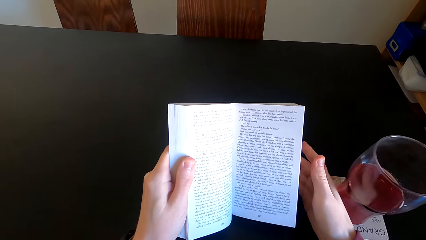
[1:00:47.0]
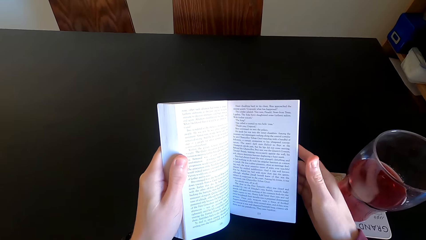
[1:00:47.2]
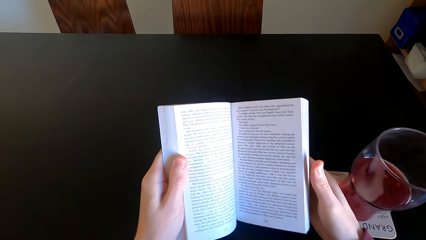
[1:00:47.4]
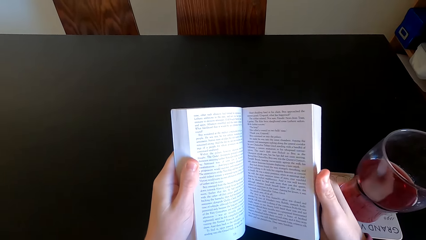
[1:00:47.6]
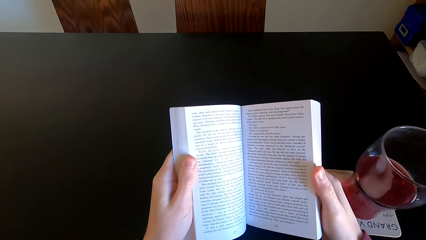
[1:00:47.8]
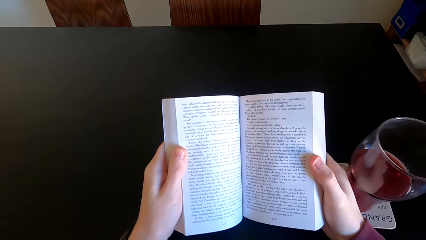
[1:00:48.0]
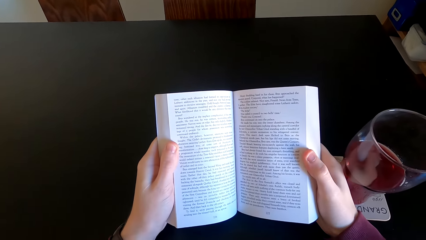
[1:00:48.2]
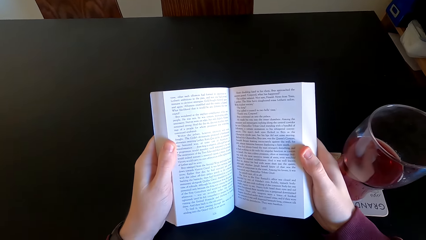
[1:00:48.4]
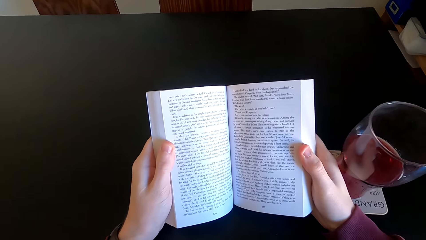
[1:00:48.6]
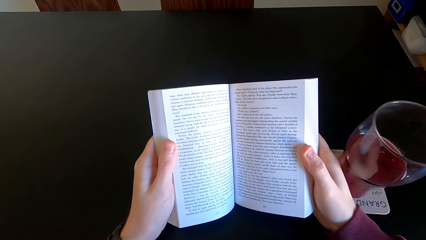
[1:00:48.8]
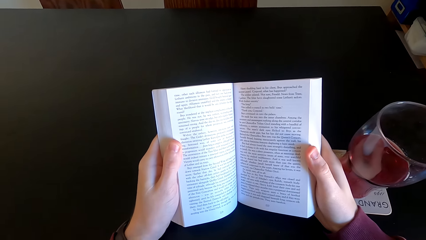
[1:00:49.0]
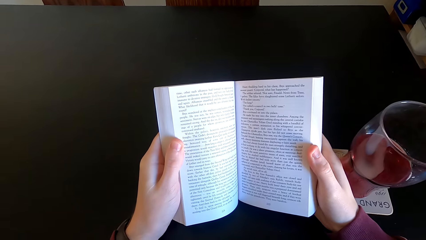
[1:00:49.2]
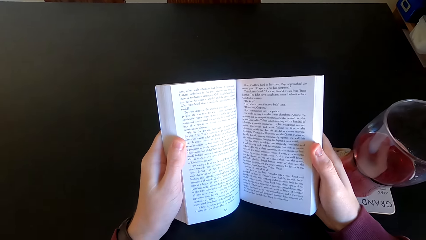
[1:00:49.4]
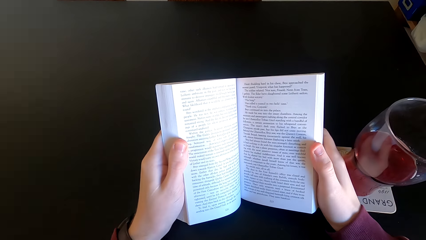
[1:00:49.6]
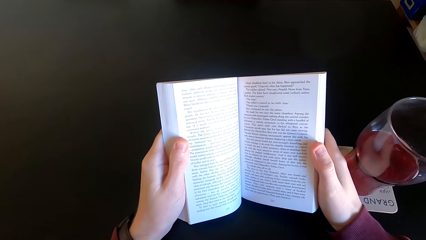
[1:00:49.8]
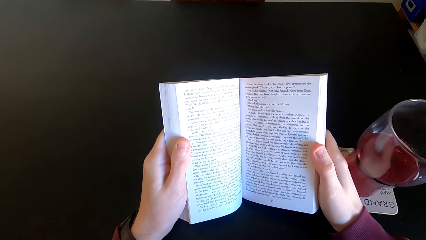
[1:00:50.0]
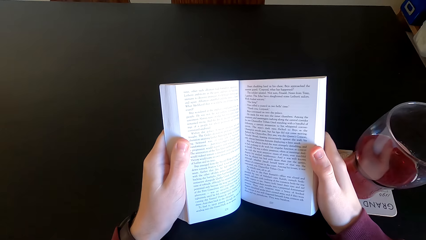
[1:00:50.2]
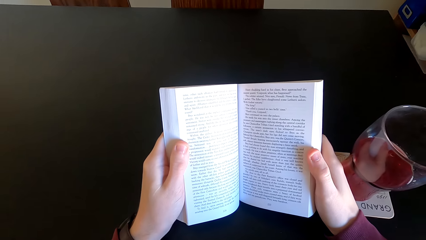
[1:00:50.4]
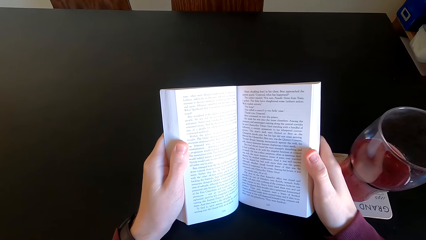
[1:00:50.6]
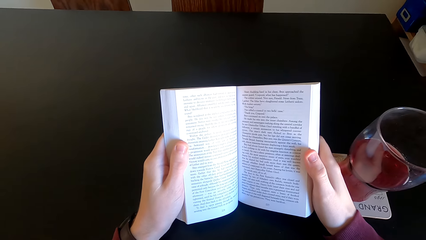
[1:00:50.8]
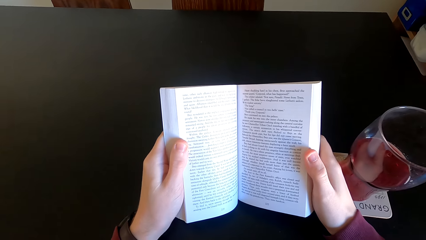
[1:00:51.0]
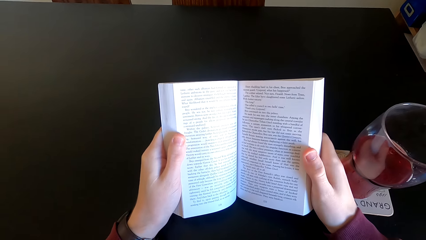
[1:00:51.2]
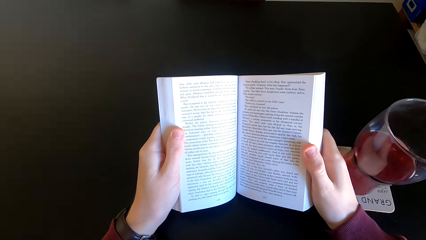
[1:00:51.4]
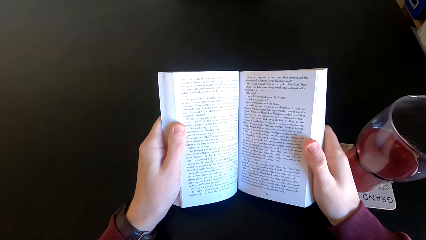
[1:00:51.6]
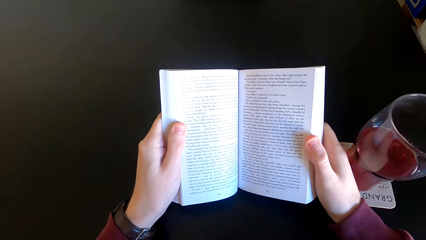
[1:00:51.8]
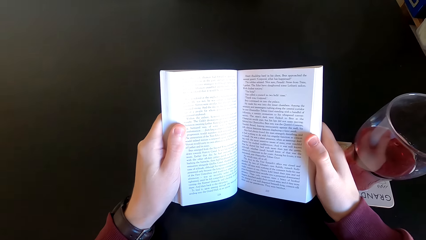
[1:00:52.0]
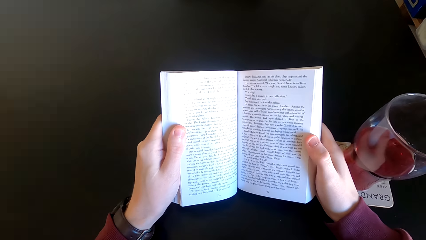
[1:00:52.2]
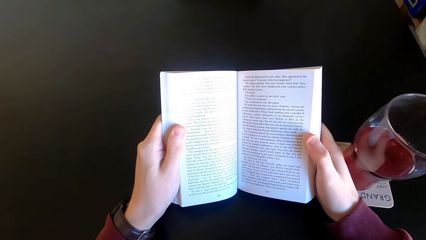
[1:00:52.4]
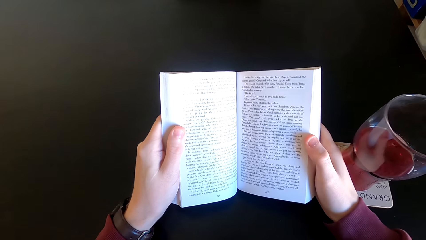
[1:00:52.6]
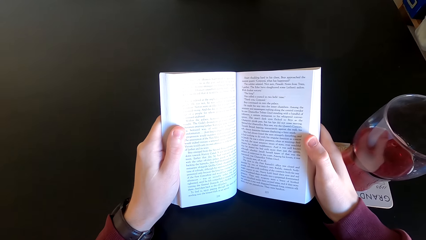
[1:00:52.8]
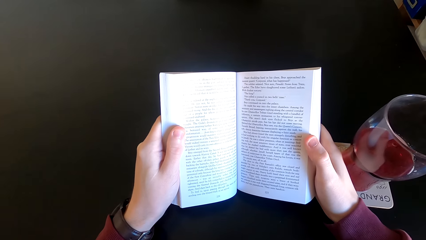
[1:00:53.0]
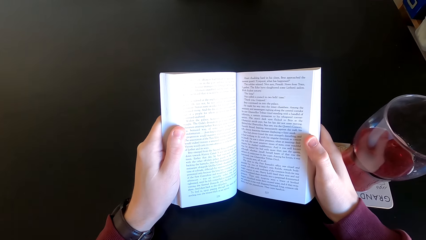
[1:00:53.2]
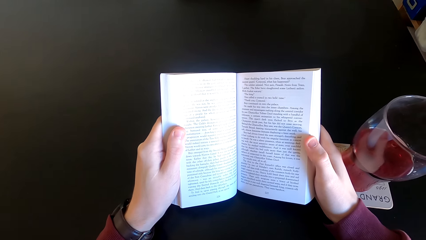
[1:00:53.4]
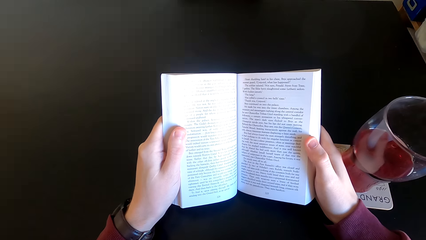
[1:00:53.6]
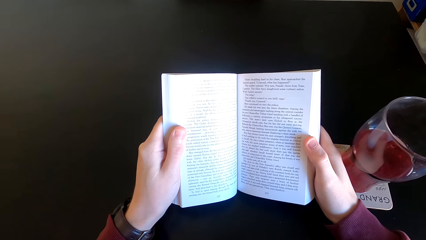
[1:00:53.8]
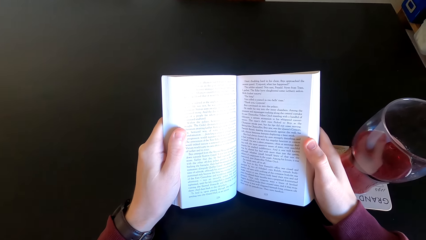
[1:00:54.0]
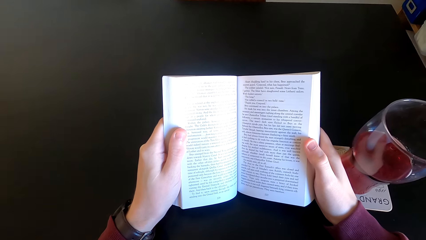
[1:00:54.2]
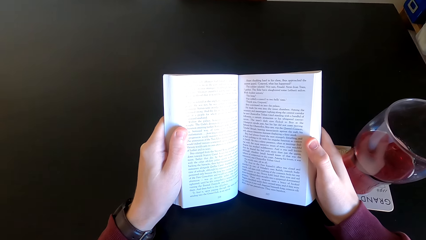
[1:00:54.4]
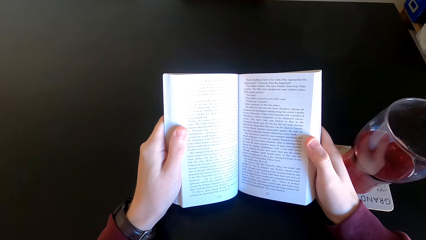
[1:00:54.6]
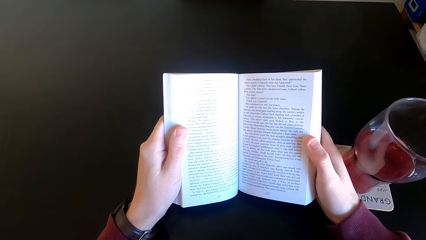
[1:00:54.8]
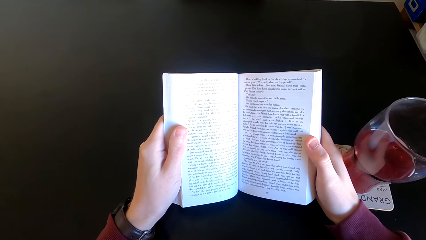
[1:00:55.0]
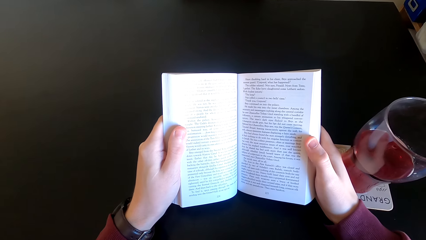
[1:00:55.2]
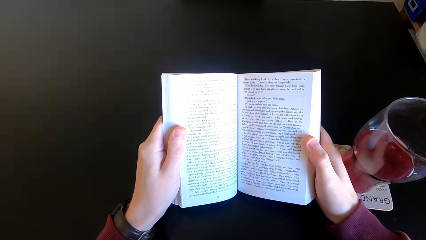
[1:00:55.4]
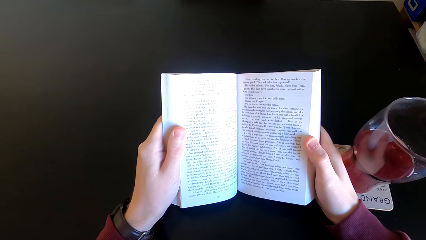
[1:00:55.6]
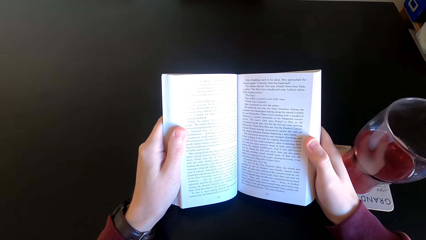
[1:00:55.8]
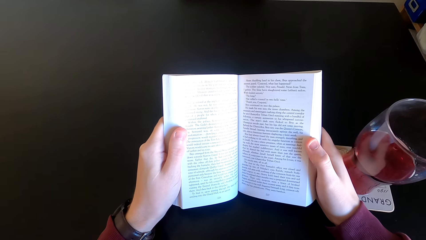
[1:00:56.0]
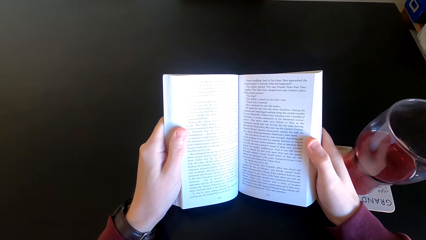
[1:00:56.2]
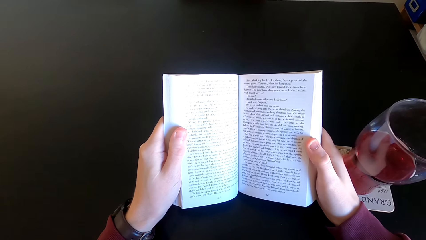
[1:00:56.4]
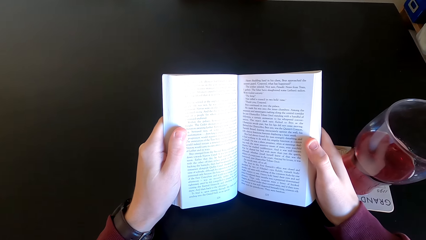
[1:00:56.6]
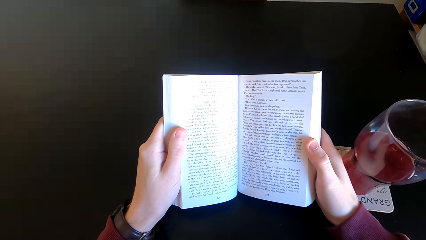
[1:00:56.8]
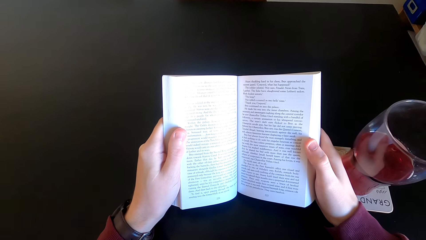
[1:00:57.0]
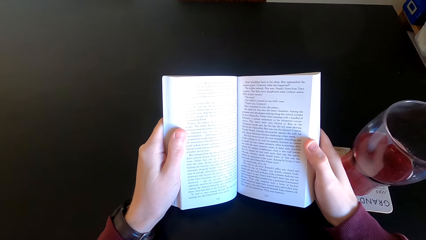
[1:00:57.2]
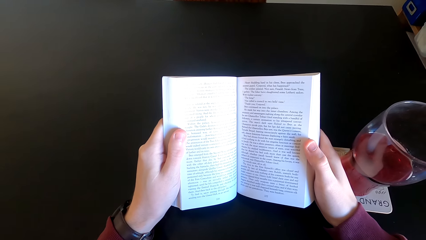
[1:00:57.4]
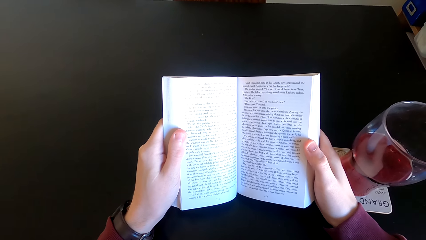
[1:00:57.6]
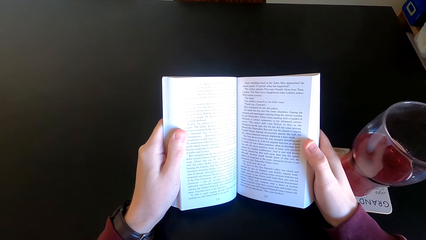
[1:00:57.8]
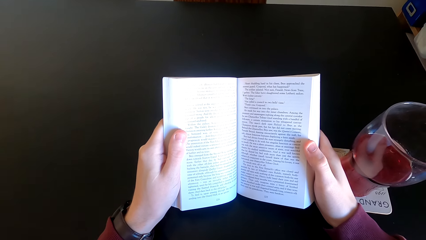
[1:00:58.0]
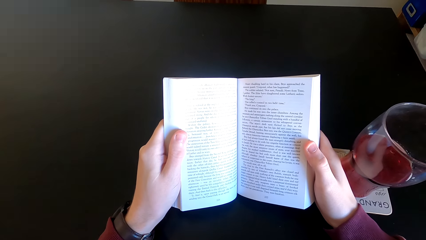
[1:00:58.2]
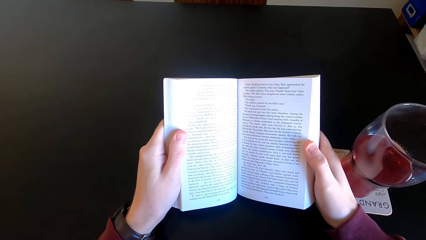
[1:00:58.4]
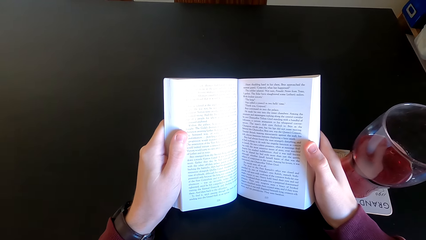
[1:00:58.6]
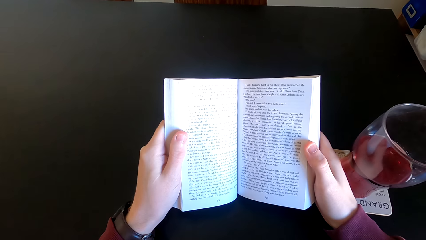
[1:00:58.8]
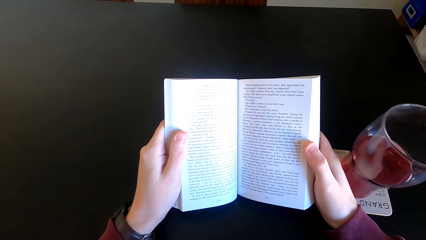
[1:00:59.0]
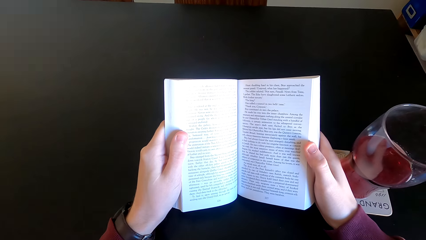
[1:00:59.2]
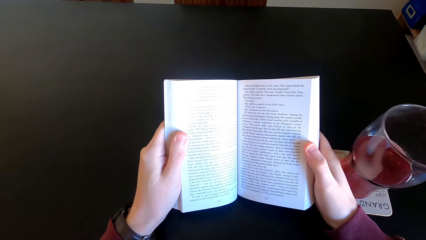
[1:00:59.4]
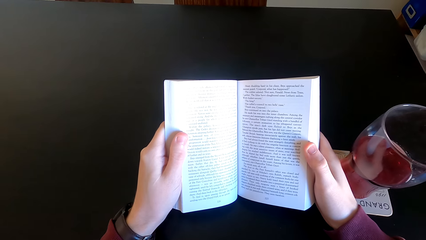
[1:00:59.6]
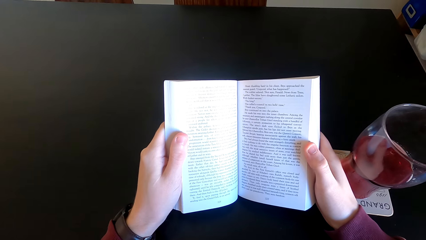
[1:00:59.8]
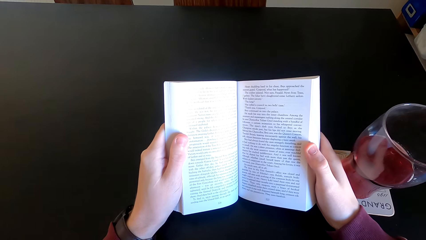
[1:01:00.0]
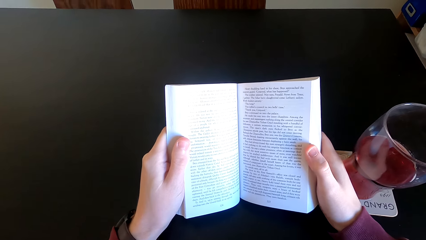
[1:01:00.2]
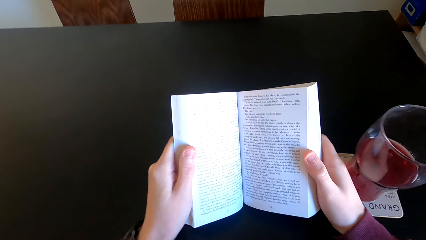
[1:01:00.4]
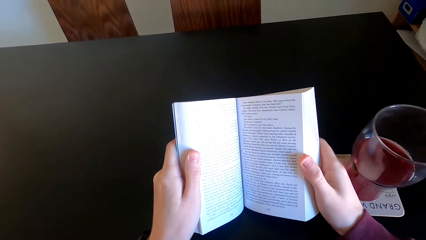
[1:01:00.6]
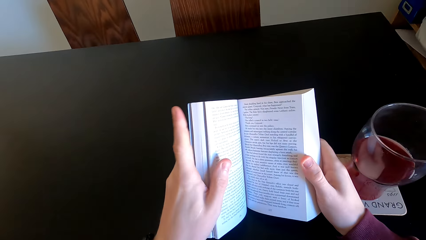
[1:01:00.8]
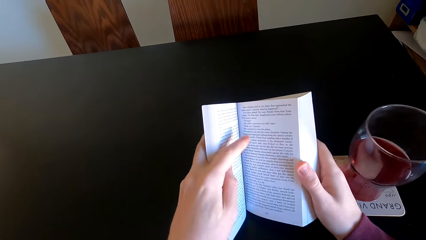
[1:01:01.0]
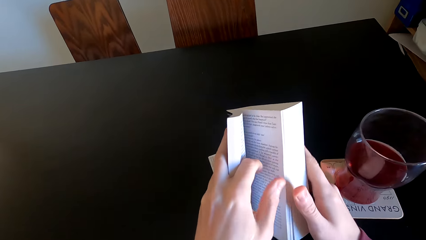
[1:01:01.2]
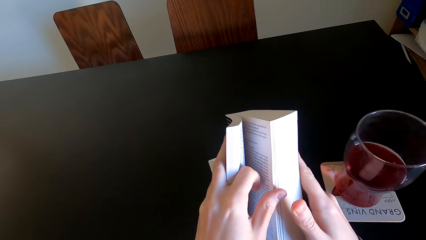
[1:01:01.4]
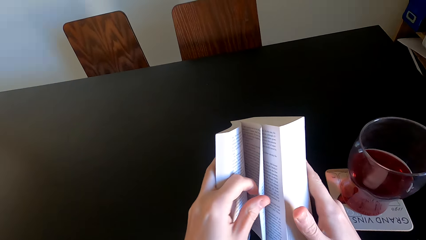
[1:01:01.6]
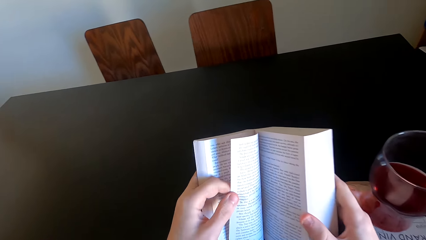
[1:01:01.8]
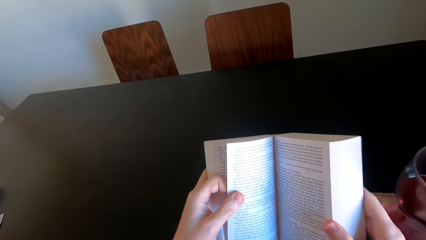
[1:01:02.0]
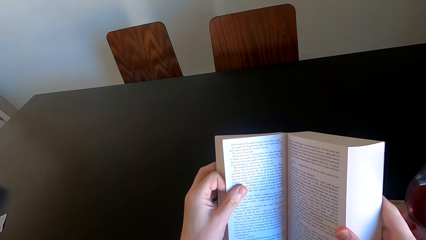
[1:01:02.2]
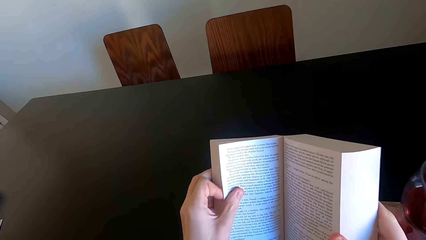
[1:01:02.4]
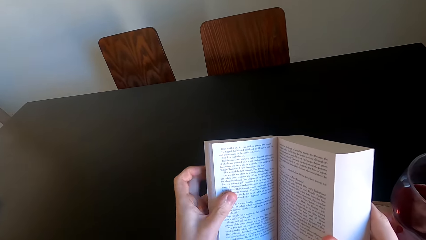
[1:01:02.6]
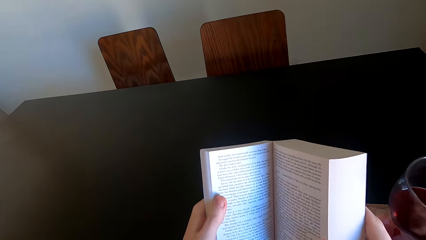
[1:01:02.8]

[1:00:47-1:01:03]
The camera wearer holds the book. They read the page. They turn the page.
